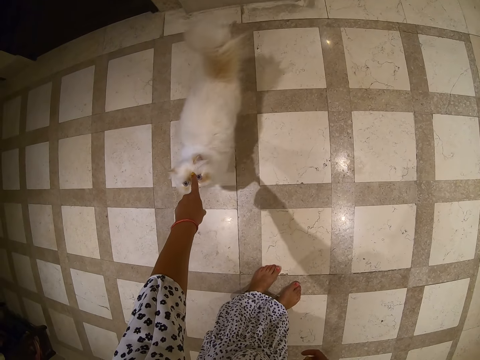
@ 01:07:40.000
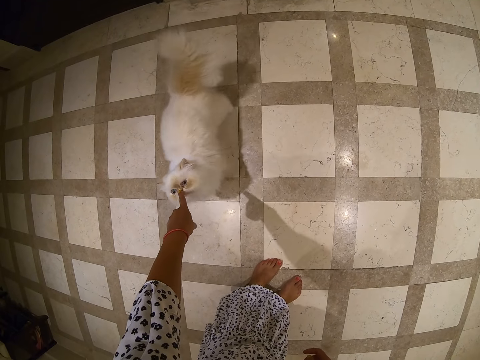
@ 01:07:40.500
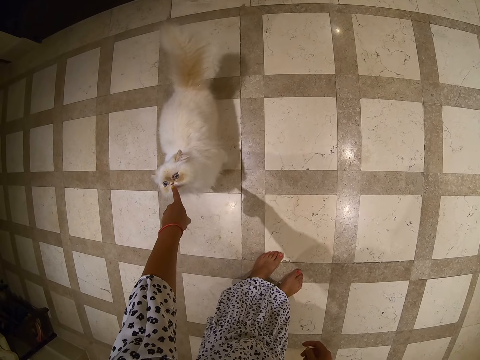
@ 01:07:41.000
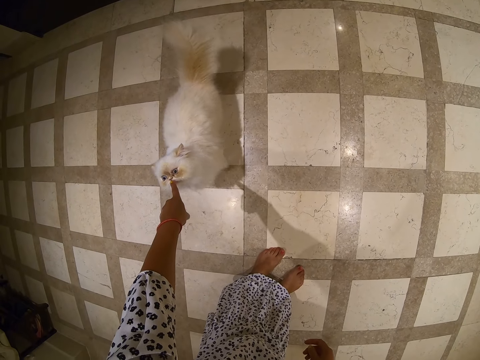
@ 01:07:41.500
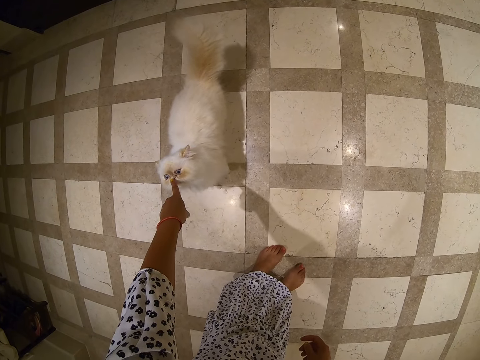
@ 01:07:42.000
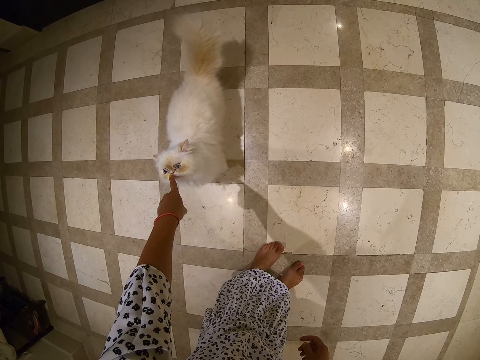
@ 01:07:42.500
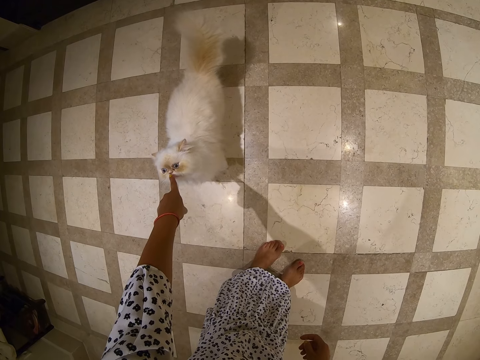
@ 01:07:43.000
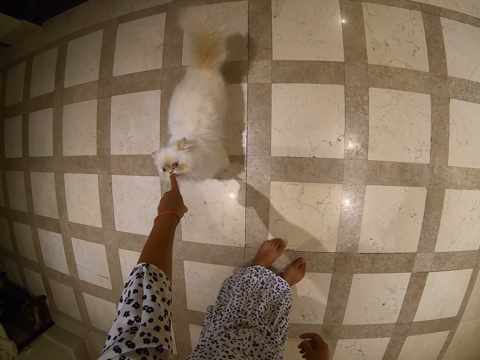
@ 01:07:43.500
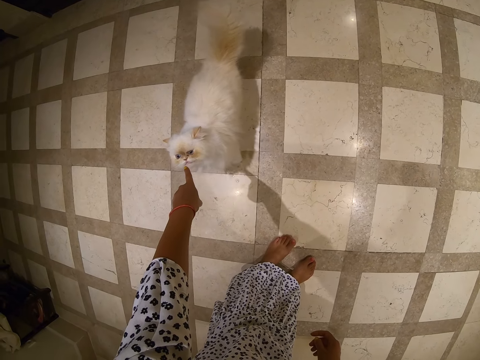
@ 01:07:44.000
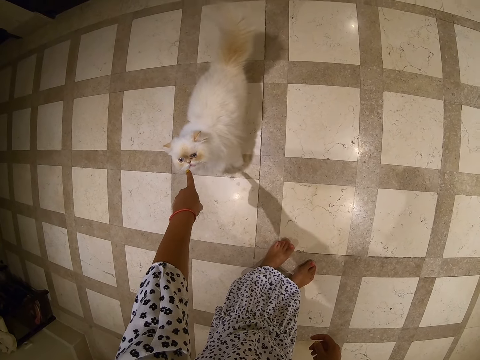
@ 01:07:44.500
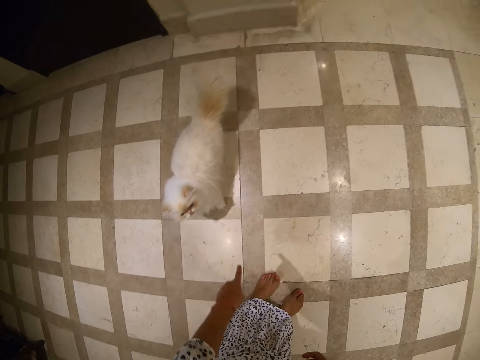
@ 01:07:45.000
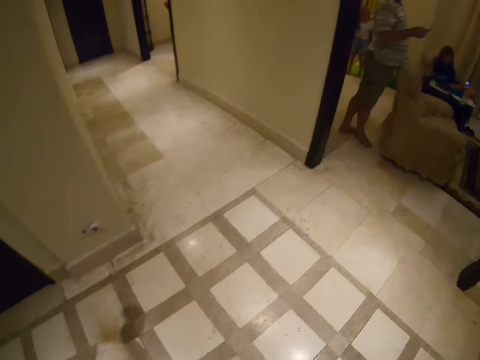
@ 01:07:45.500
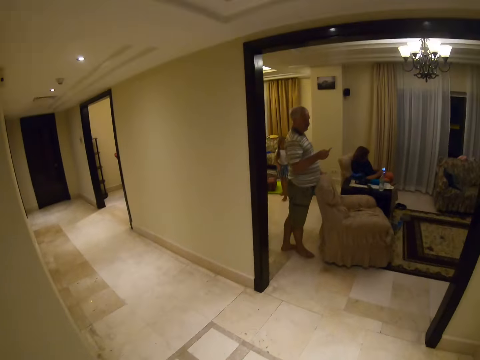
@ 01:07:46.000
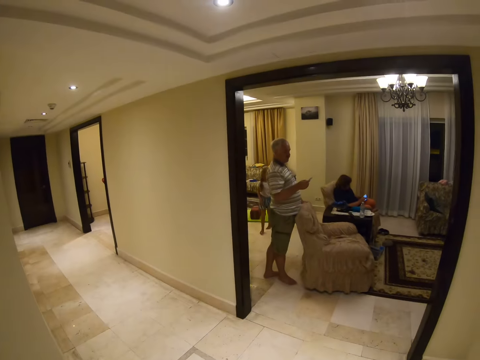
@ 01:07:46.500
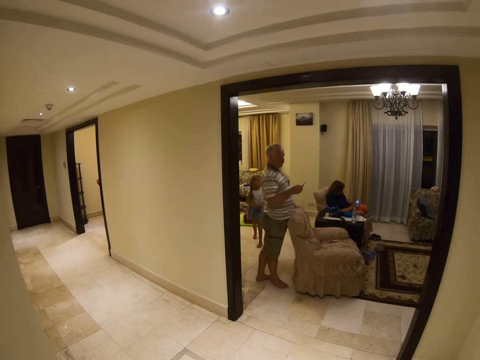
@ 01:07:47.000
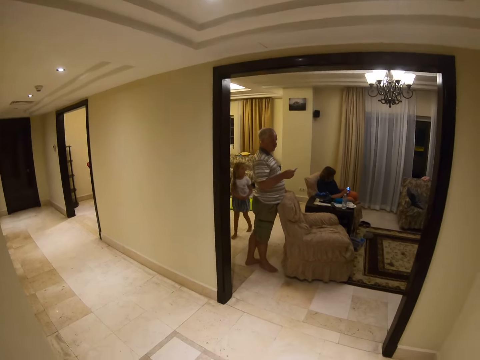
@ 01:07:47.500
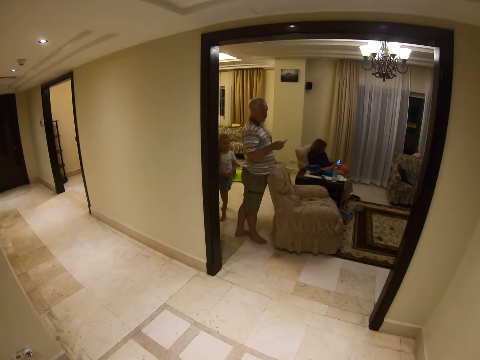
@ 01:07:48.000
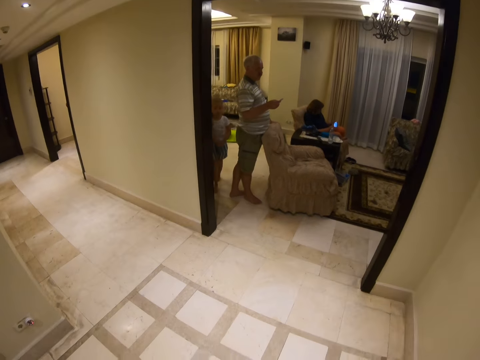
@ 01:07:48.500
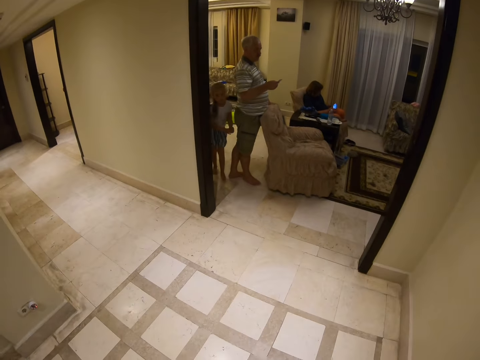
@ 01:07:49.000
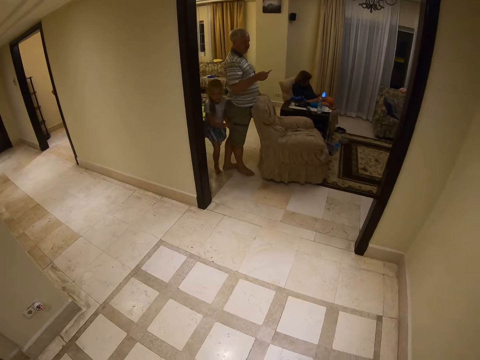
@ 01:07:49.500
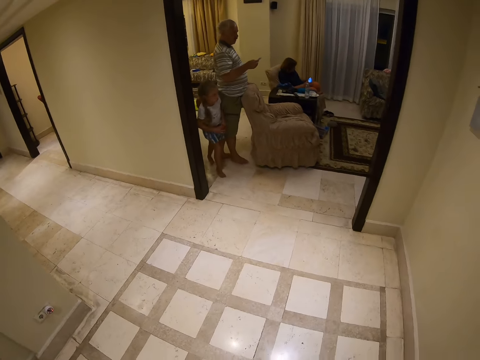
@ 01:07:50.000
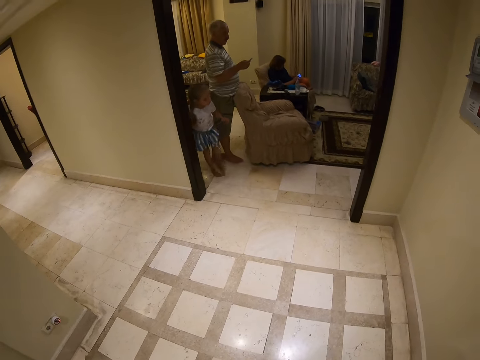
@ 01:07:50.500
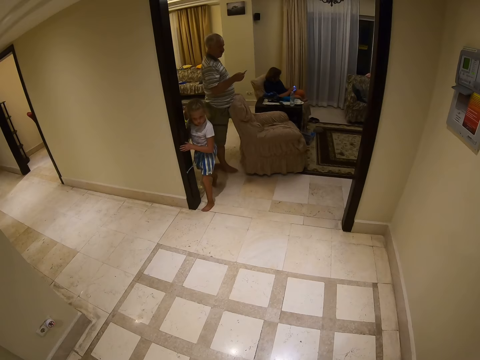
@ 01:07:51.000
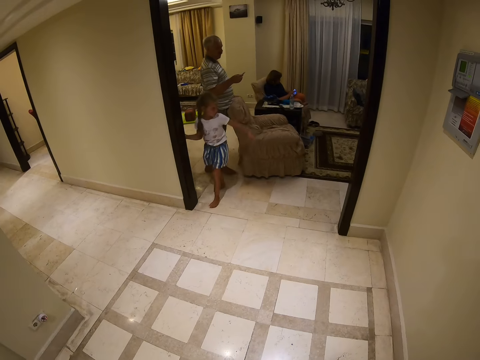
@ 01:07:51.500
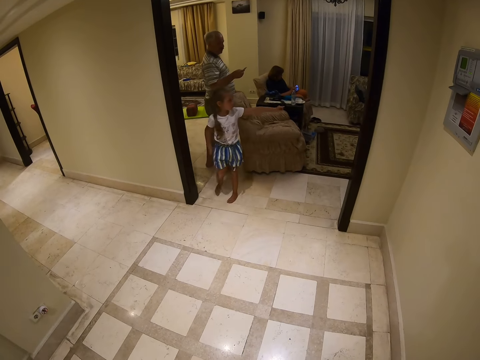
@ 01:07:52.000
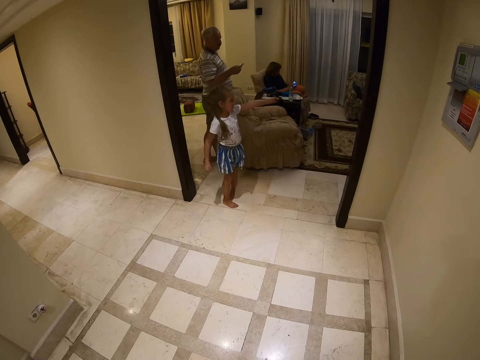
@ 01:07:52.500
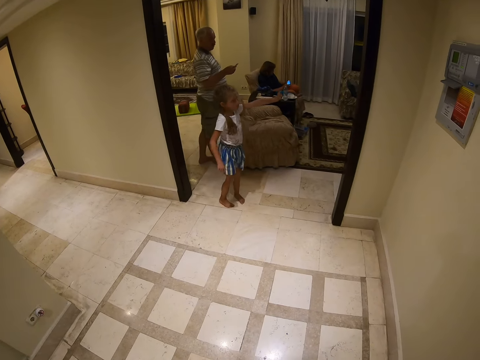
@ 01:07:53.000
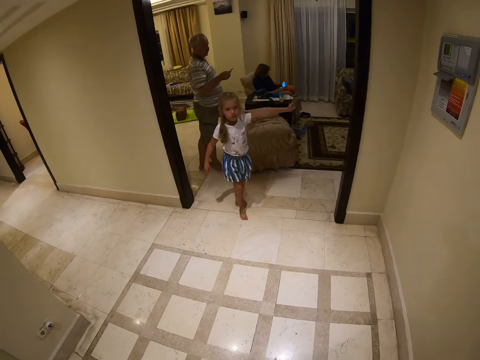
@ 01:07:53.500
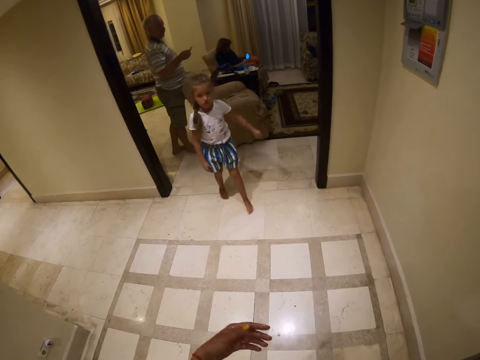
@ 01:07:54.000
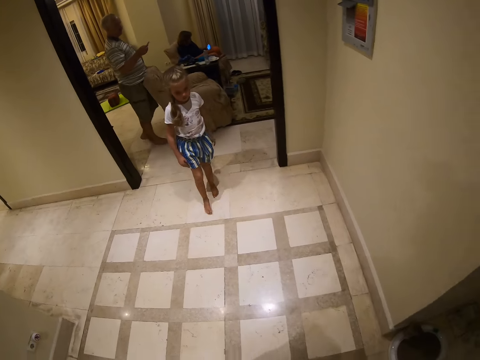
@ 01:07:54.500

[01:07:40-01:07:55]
The camera wearer catches the puppy. They look around. A kid walks around. The kid points at something and walks around.
